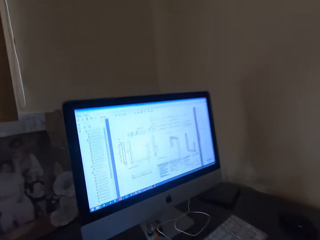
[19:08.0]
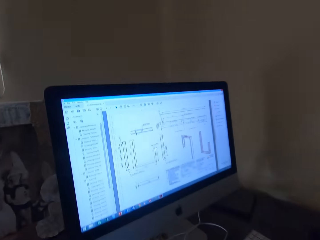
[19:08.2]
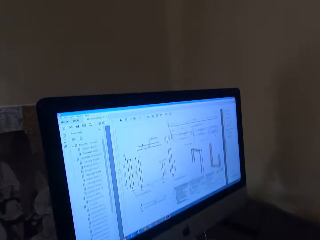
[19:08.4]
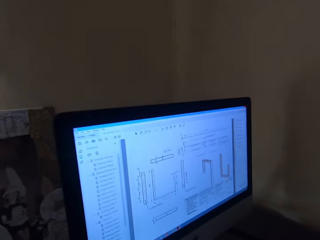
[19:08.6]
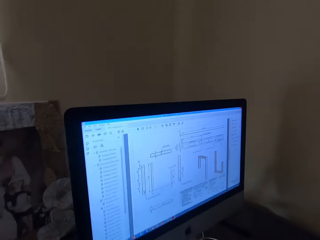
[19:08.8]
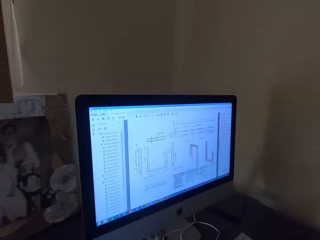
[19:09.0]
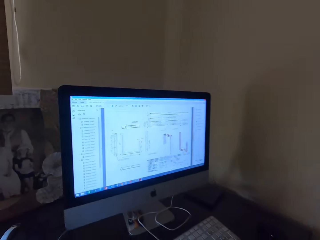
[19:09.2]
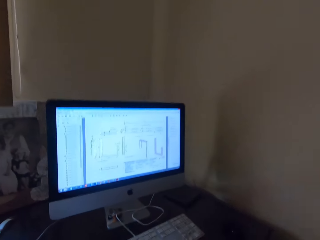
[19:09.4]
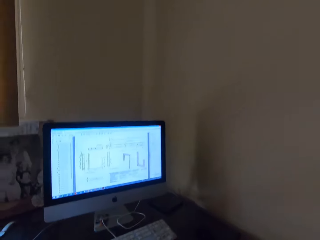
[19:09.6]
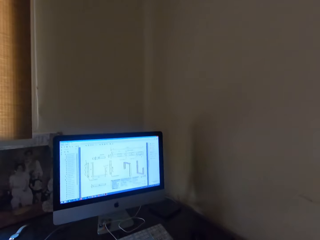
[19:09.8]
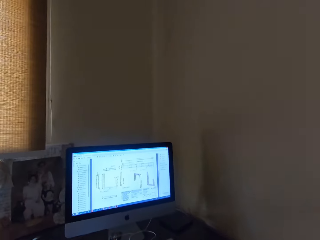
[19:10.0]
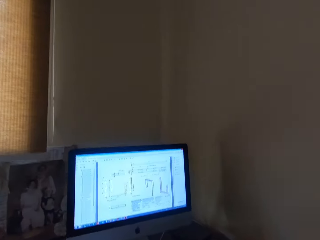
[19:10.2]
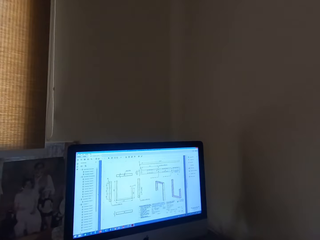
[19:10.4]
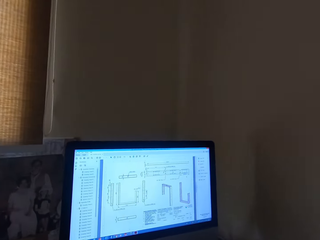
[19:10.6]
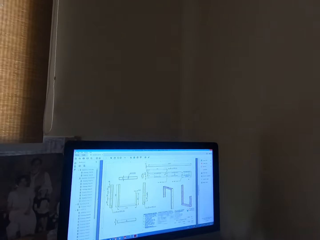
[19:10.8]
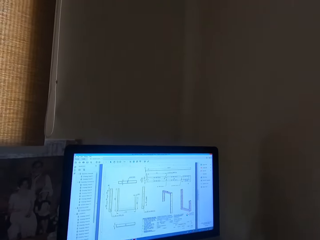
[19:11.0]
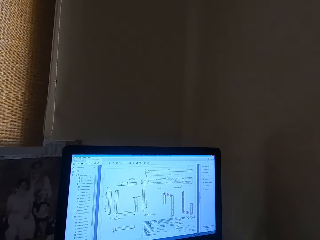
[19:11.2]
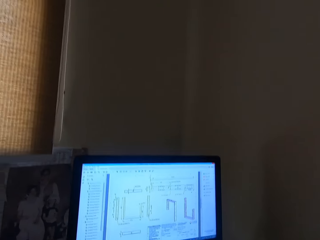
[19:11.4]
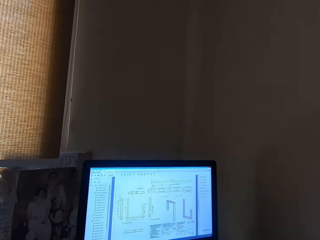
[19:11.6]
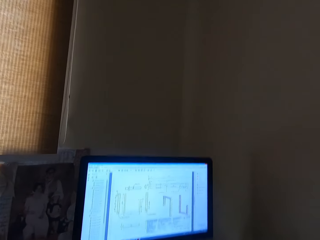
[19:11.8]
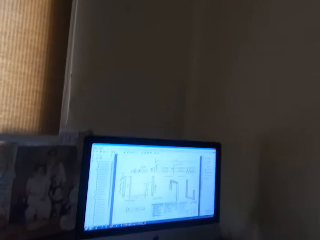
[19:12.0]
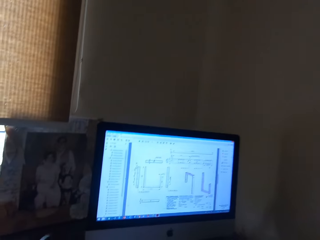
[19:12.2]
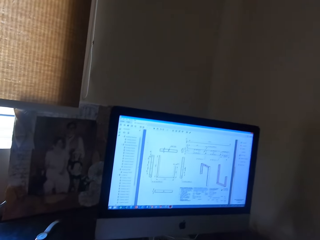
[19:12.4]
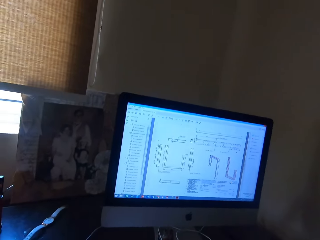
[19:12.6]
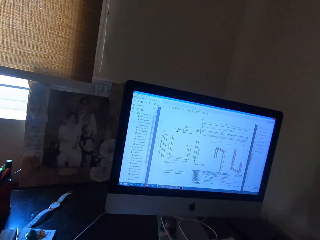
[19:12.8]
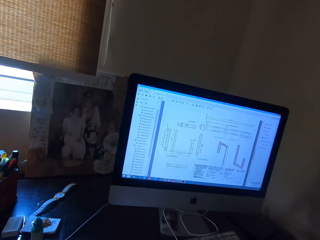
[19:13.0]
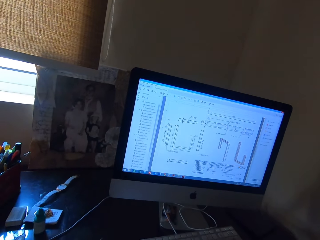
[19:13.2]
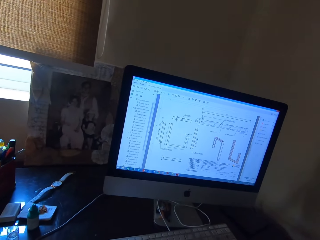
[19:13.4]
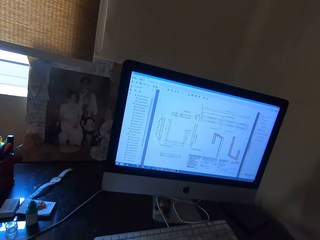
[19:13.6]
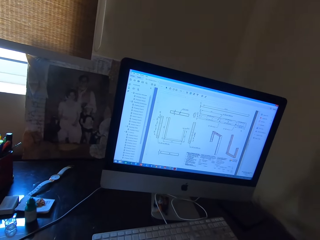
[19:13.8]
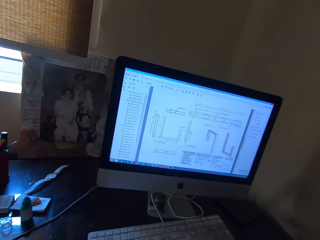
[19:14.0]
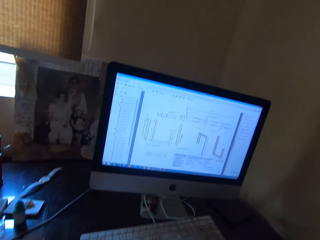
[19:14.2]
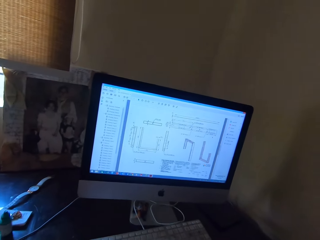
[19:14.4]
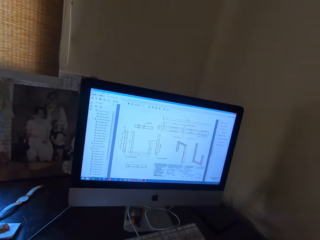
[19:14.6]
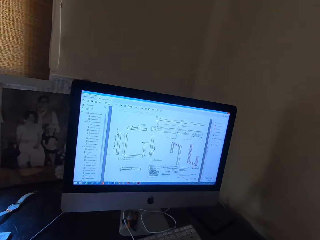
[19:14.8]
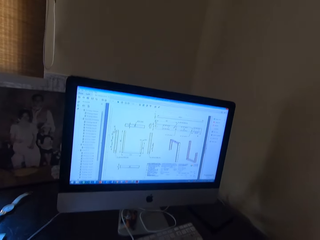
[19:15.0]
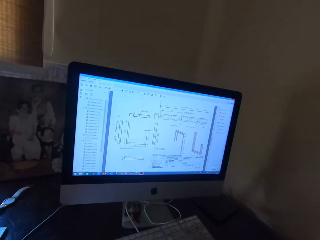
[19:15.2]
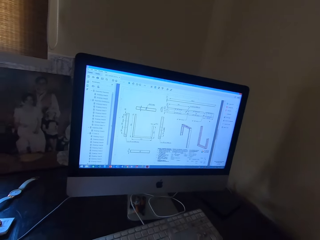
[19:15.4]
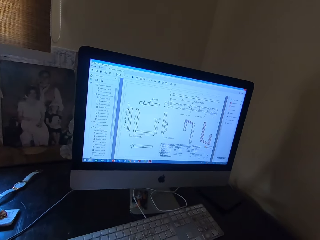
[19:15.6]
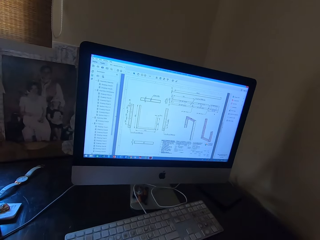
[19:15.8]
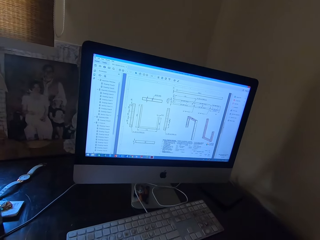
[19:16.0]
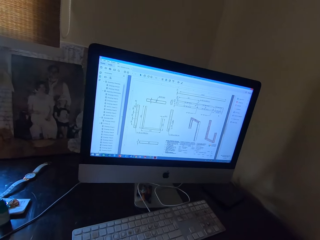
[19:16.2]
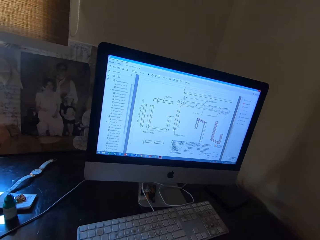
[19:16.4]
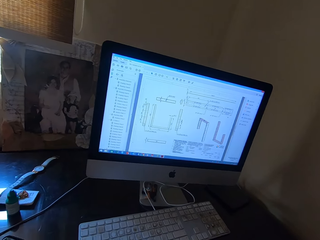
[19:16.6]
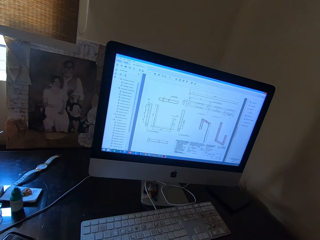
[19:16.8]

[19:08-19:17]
The camera wearer positions the paper on the desk near the computer. They stare round at the computer.

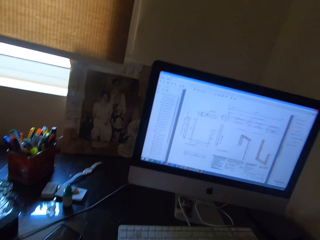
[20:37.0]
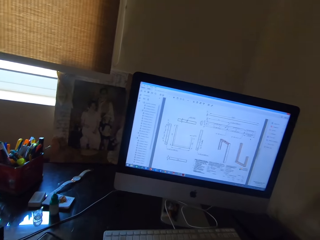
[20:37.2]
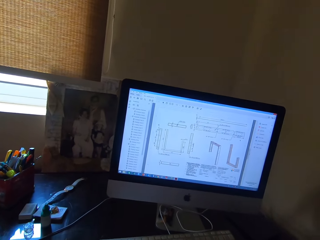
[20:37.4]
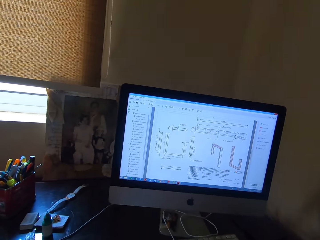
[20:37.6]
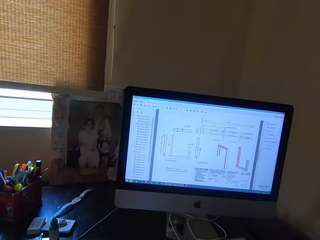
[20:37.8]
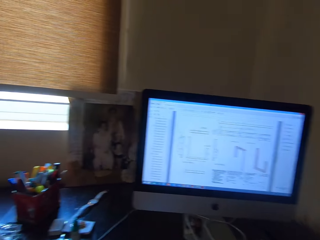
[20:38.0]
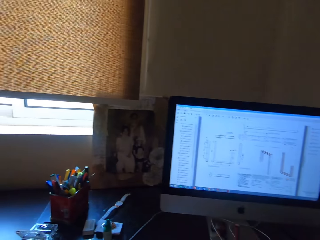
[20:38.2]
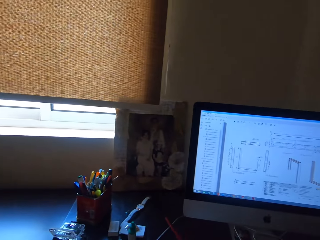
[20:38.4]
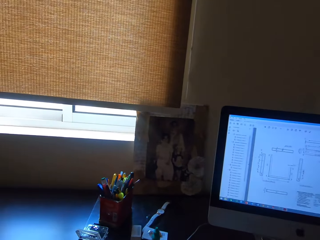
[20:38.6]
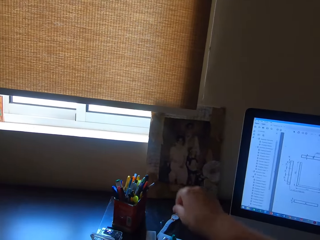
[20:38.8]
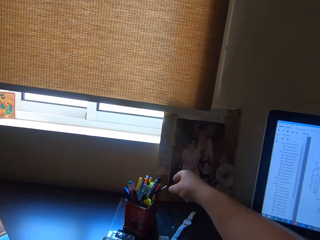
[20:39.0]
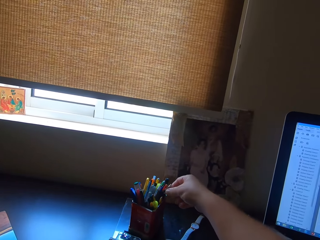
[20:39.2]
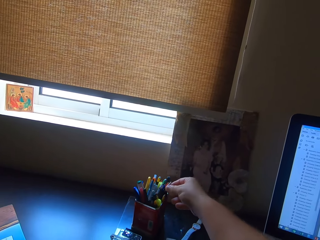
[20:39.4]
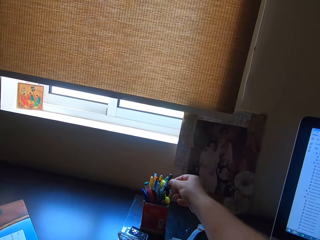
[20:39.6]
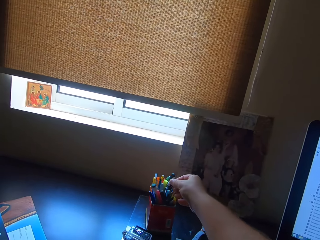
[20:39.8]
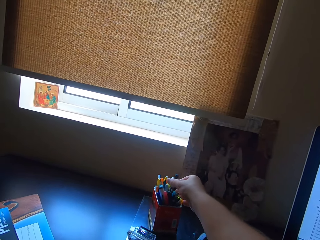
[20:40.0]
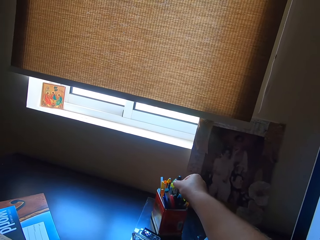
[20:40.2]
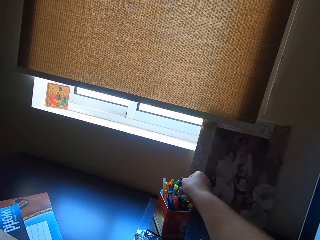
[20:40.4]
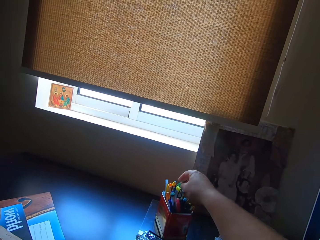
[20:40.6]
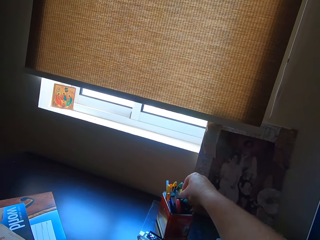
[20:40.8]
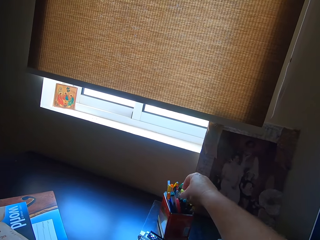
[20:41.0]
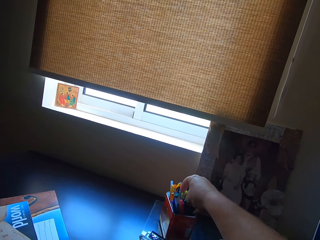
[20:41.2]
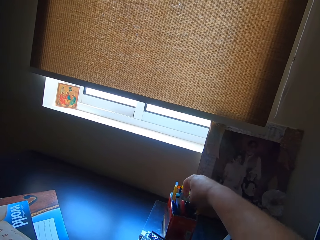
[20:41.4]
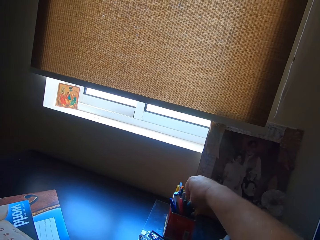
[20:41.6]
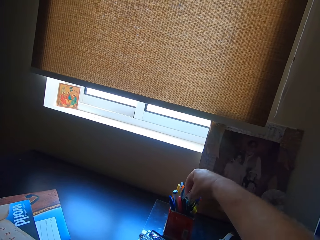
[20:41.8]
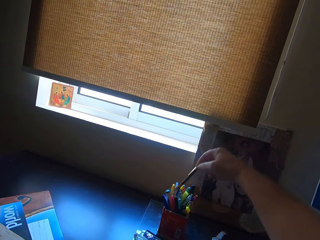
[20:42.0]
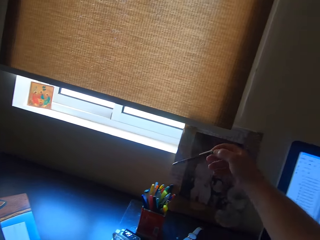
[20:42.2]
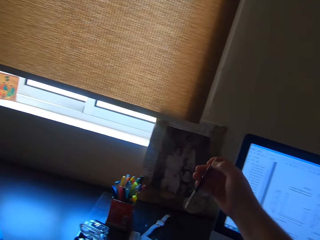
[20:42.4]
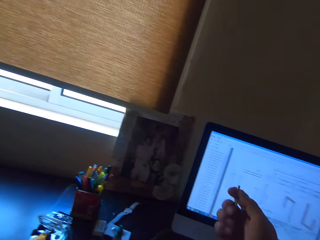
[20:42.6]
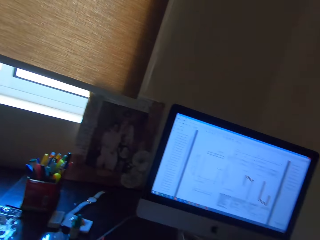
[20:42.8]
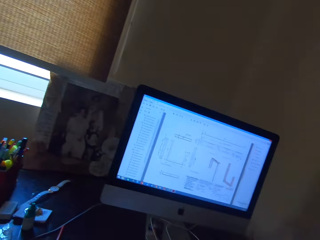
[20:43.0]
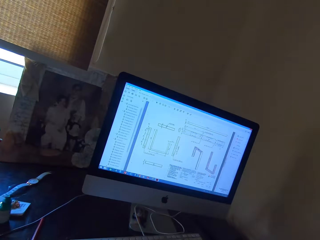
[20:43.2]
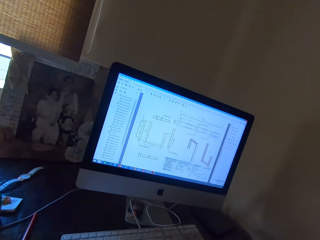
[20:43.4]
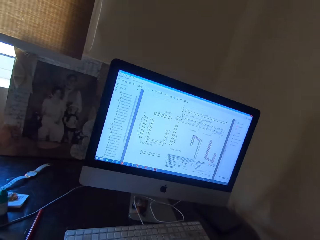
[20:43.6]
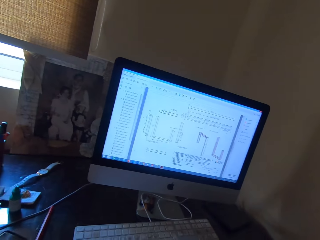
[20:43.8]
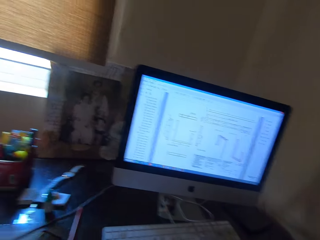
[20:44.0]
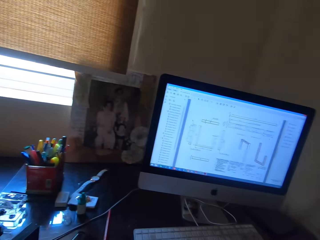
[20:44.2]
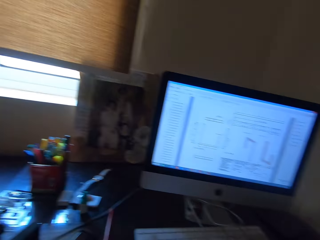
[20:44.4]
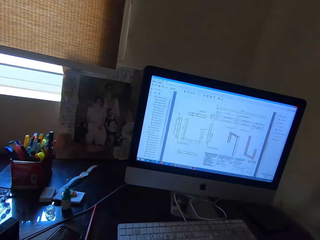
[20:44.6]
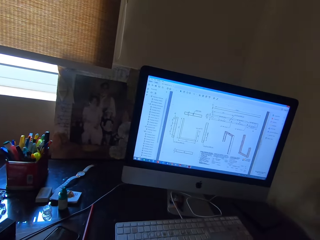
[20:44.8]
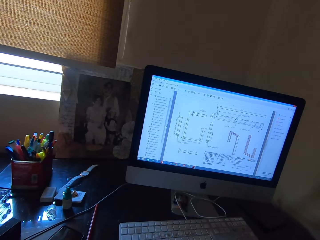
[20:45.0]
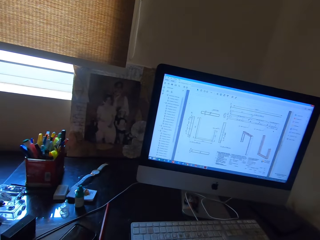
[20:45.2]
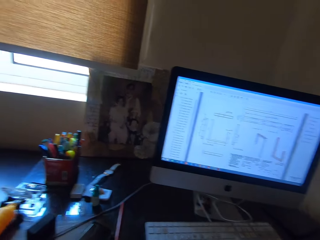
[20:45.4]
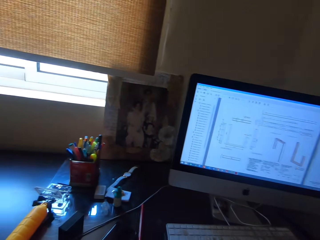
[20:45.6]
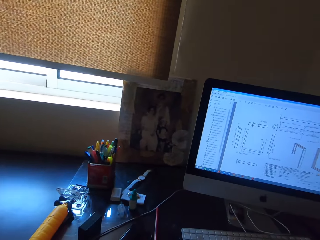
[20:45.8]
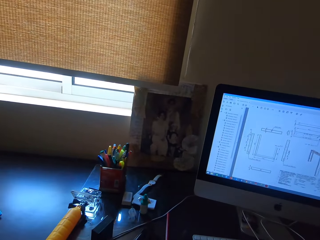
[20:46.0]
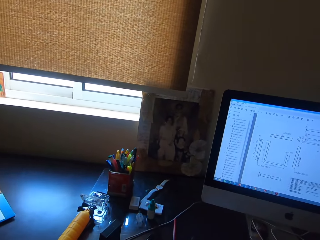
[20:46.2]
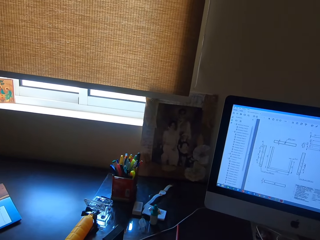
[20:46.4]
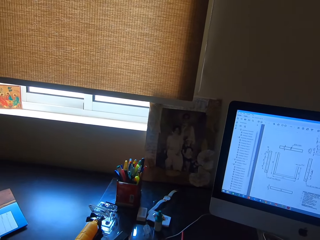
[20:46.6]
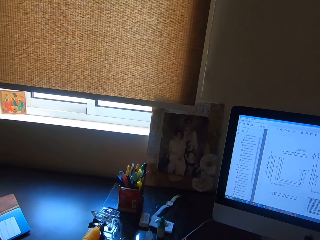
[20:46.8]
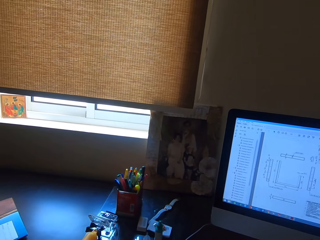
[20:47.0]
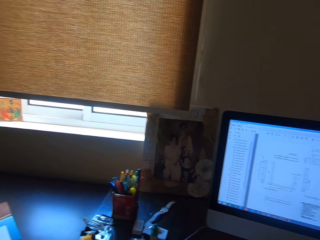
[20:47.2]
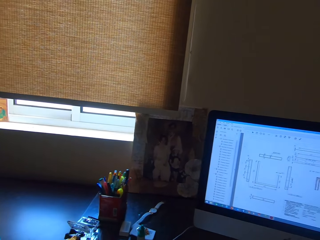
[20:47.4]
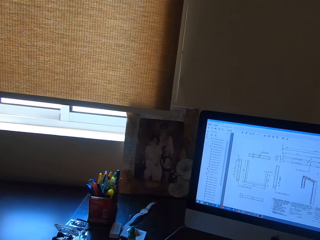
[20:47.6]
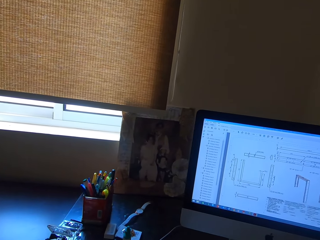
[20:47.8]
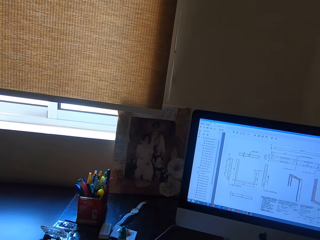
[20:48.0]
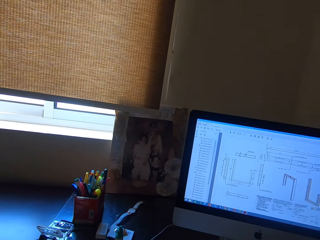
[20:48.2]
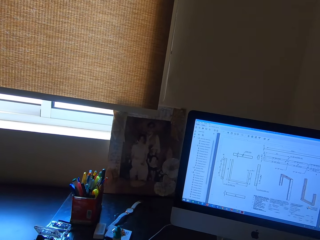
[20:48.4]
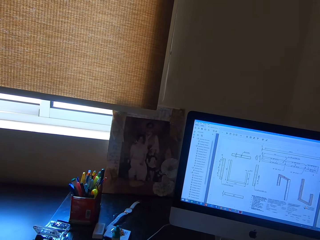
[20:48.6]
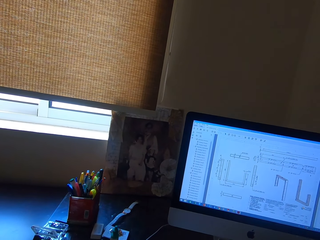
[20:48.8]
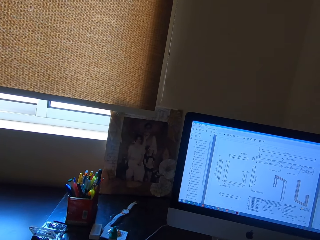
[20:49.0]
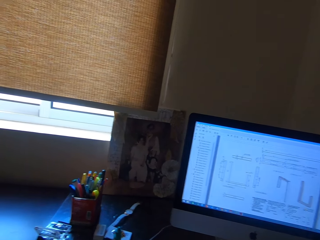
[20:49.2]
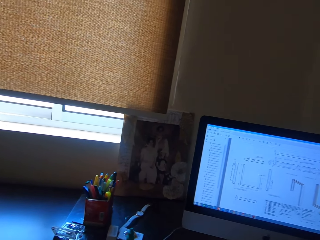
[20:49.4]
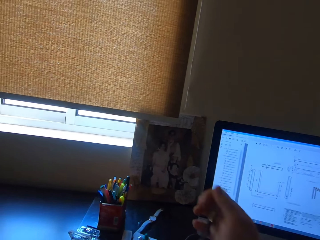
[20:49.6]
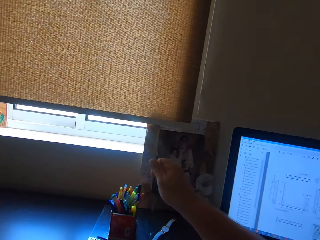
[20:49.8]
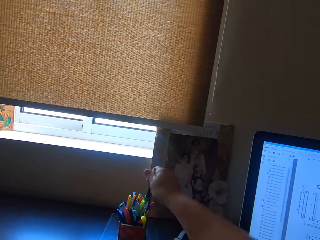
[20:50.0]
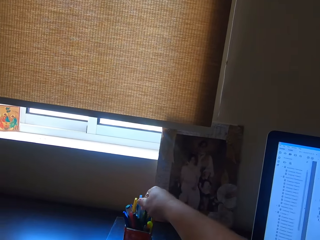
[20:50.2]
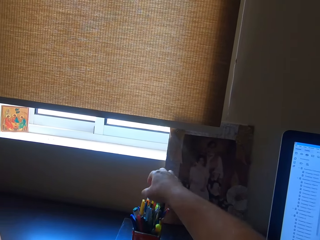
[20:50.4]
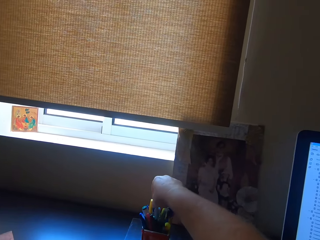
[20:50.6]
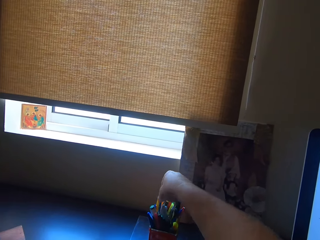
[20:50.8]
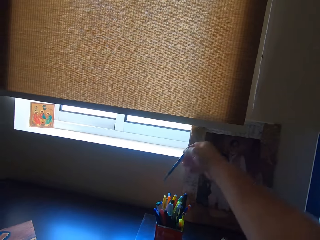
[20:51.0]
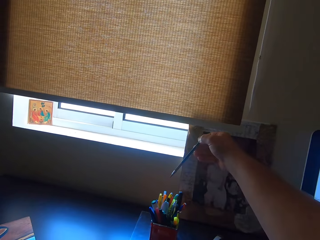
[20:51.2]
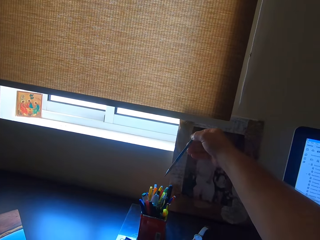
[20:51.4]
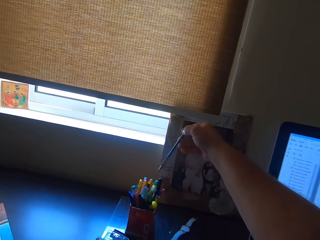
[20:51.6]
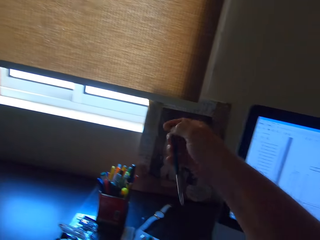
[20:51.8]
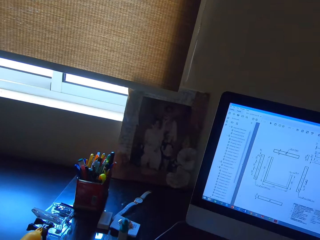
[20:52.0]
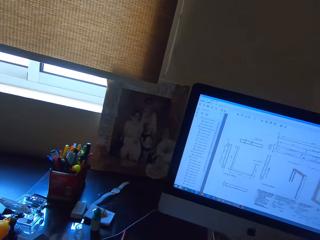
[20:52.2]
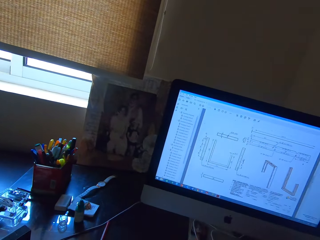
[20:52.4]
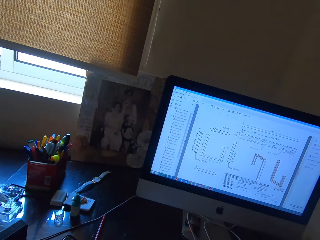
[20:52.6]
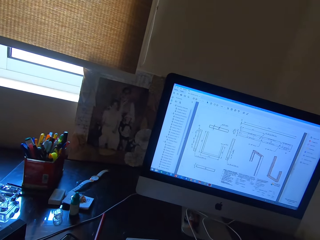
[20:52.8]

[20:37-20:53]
The camera wearer drops a pen on the table. He picks a pen from the pen organizer on the table with his right hand. He stares round at the computer. He drops the pen in the pen organizer on the table with his right hand. He picks a pencil from the pen organizer on the table with his right hand.
